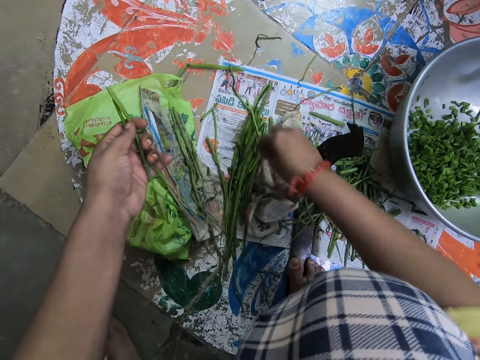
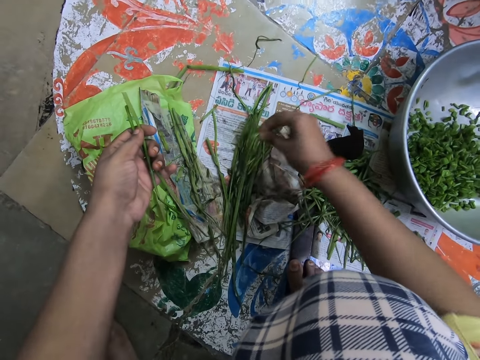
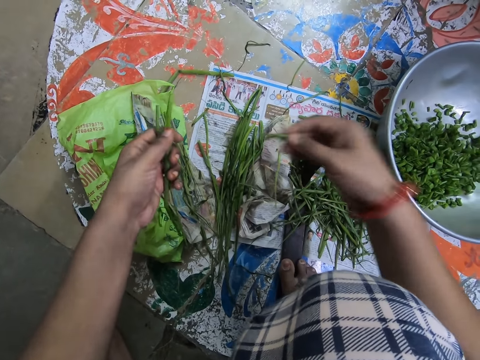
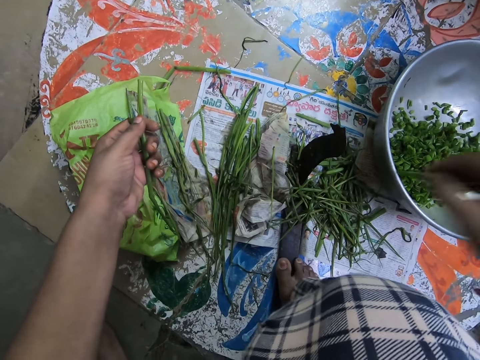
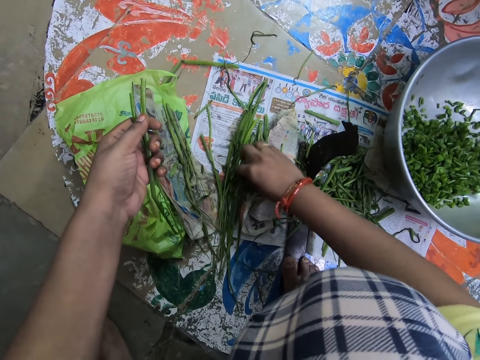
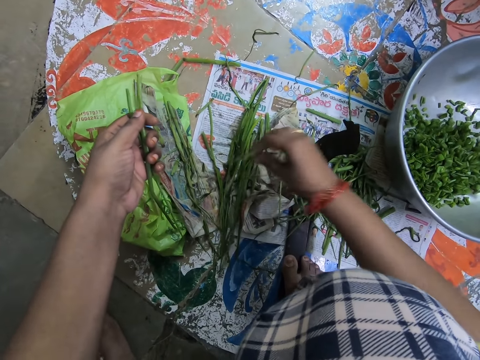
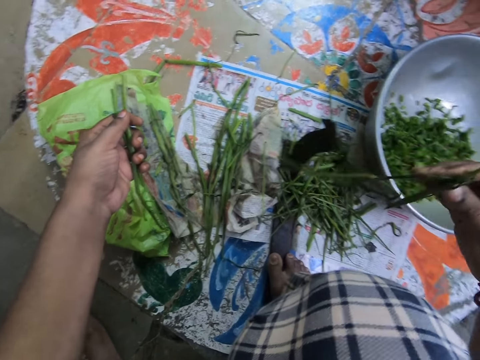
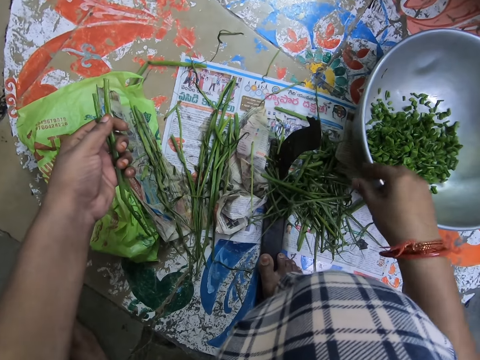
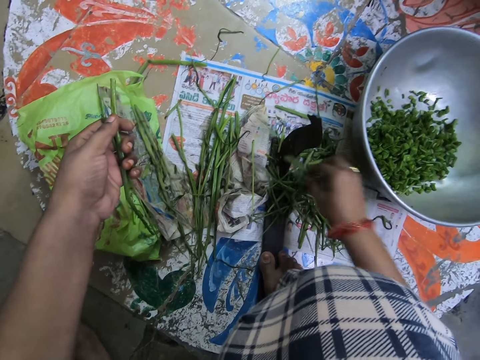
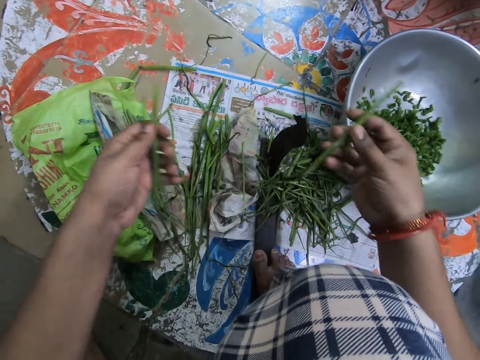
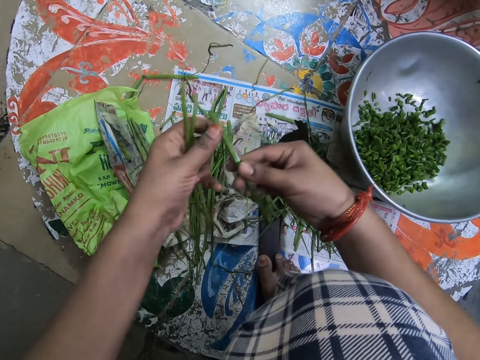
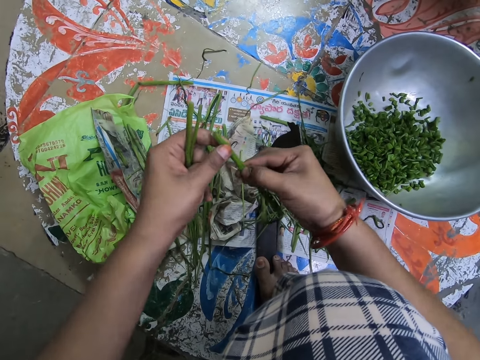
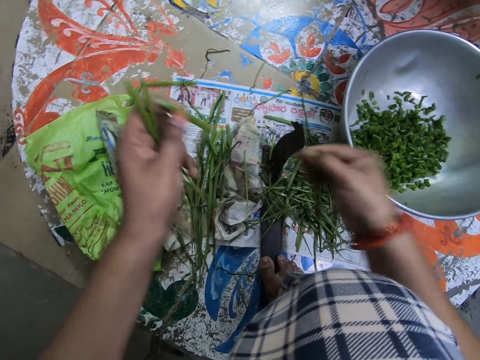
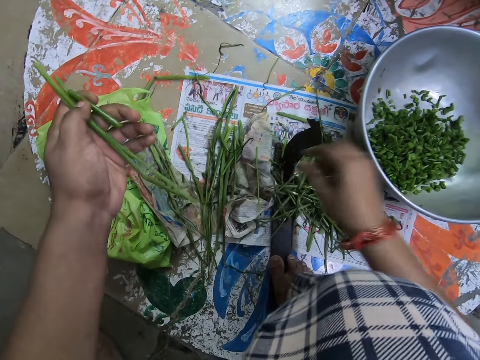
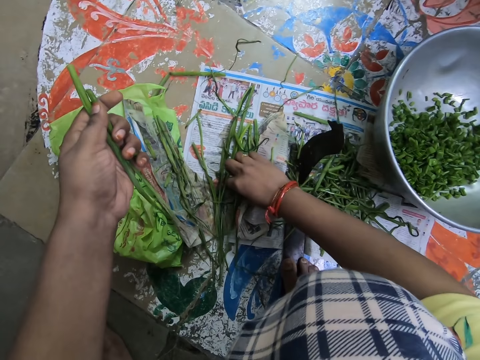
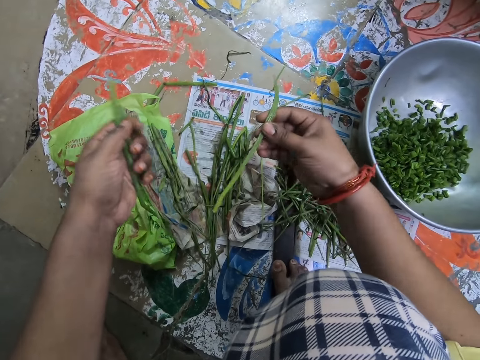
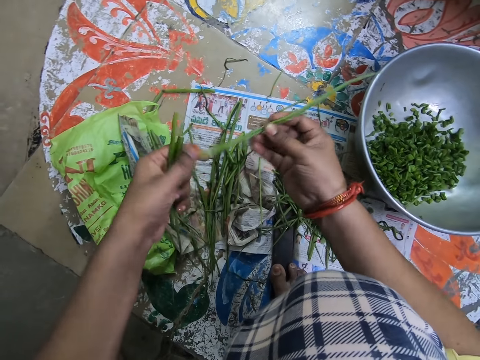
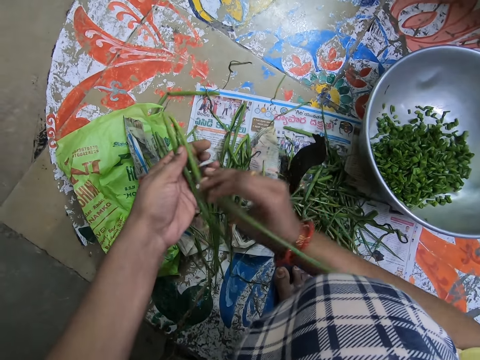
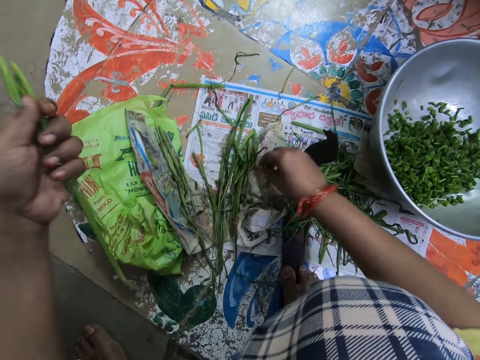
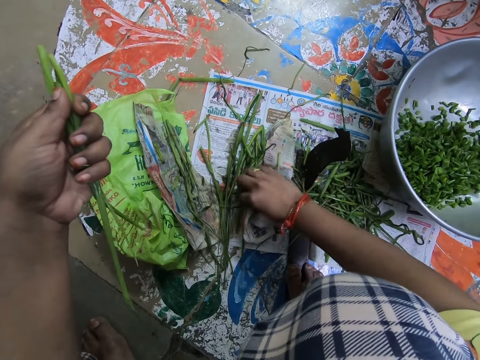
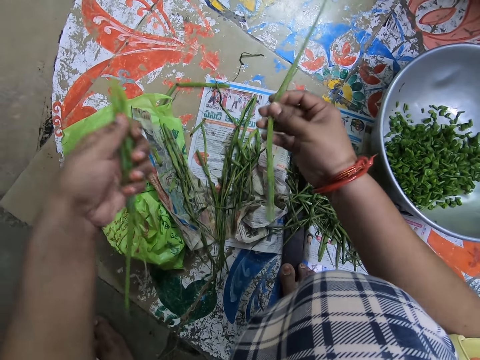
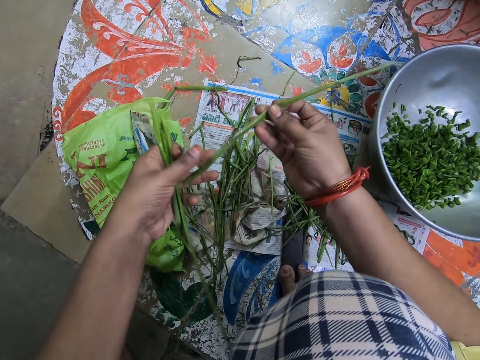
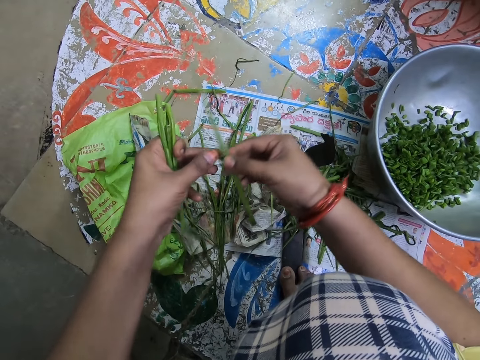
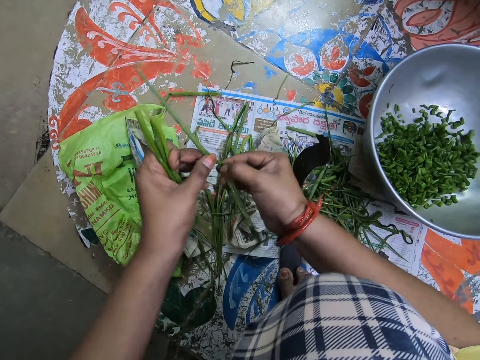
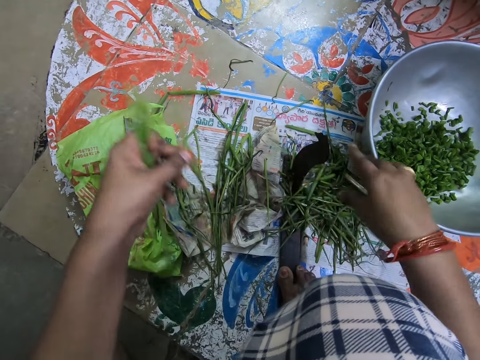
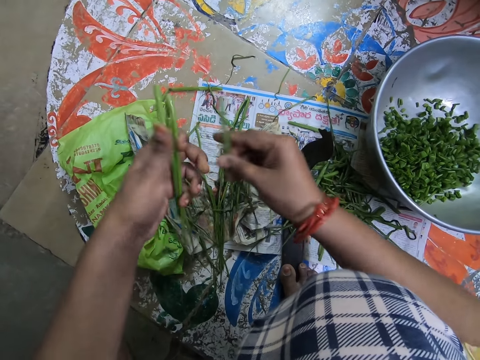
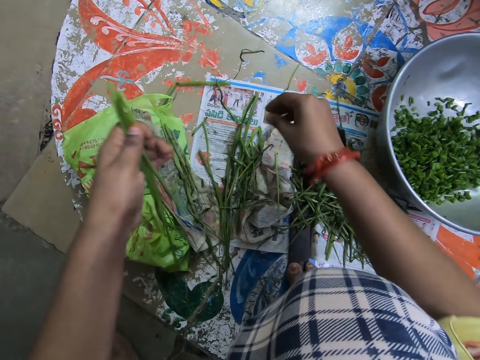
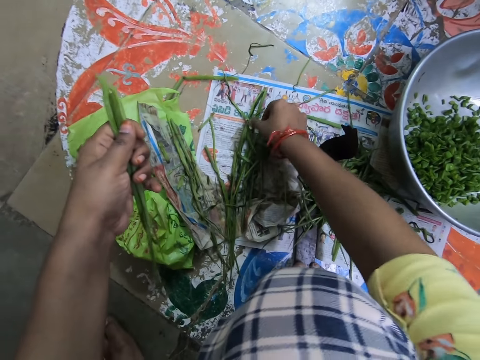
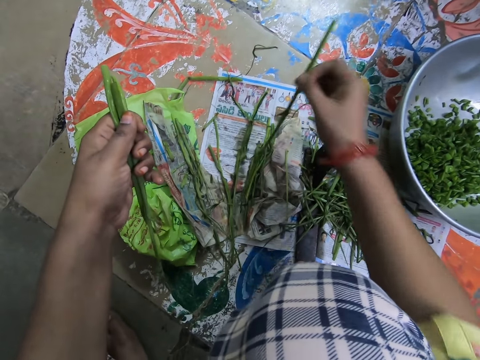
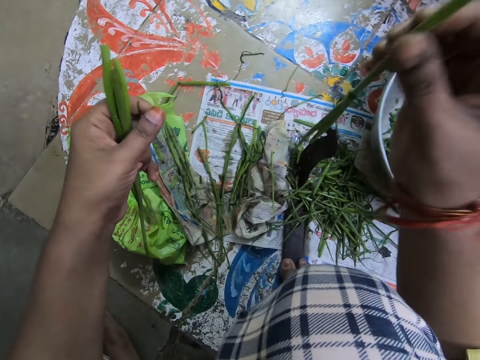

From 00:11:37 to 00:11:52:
The camera wearer picks up something. They drop something. They pick up something. They drop something. They pick up something. They cut something. They drop something. They pick up something. They put something together. They pick up something. They cut something. They drop something. They put something together. They pick up something.

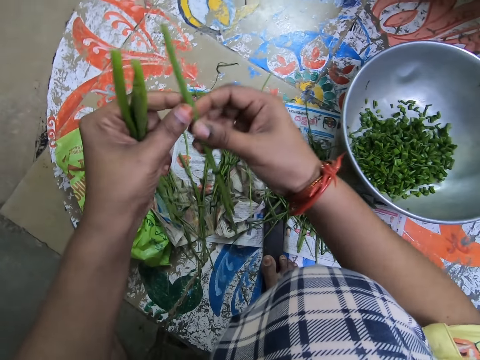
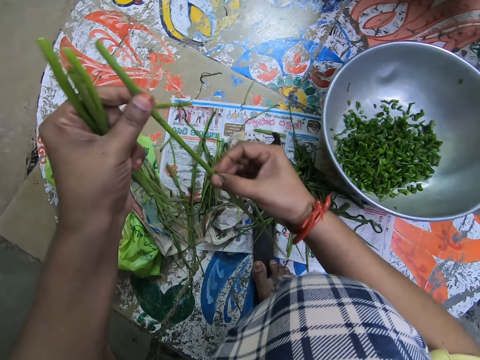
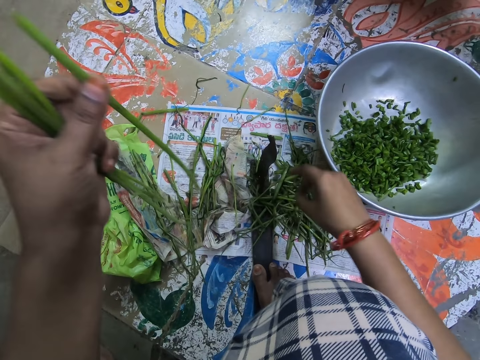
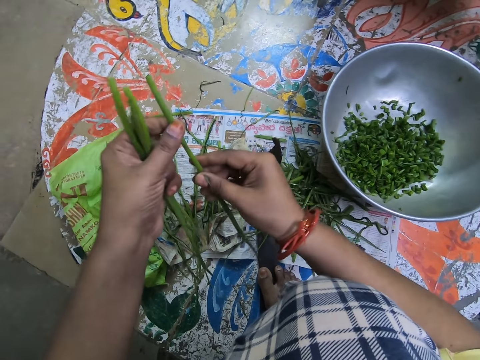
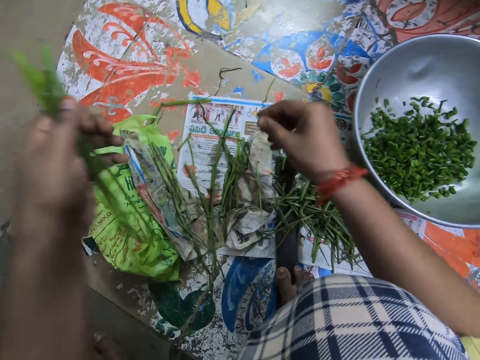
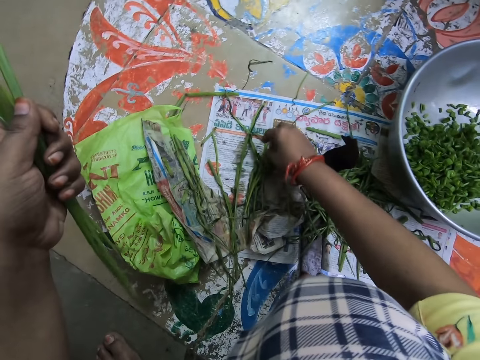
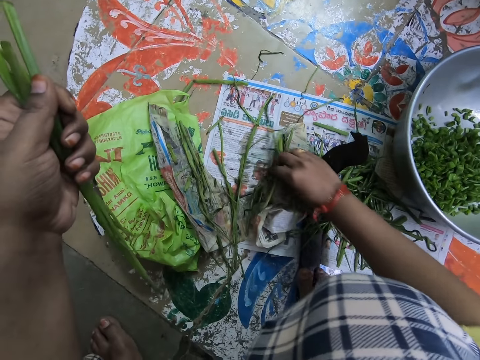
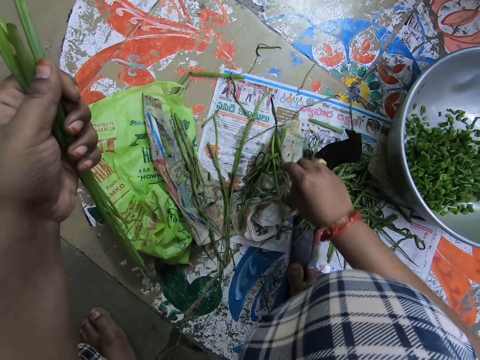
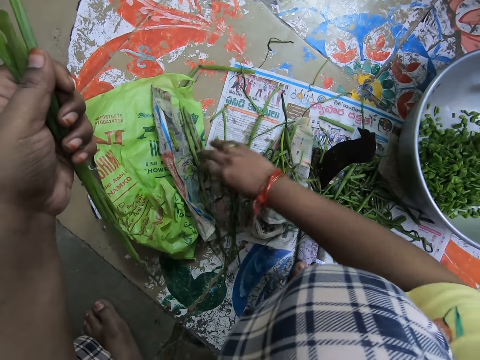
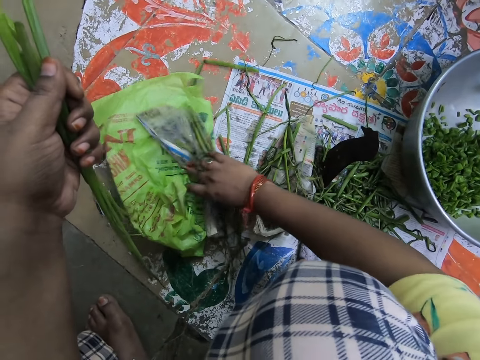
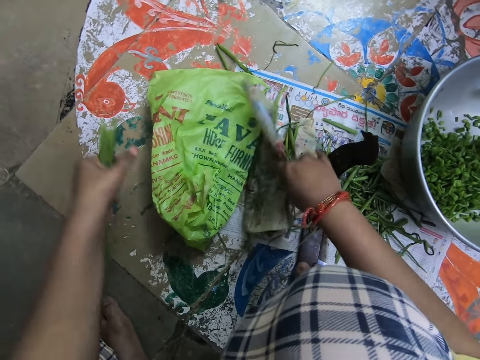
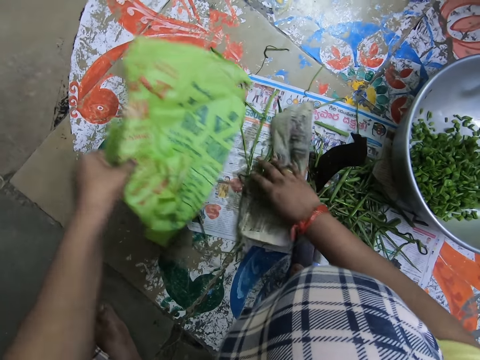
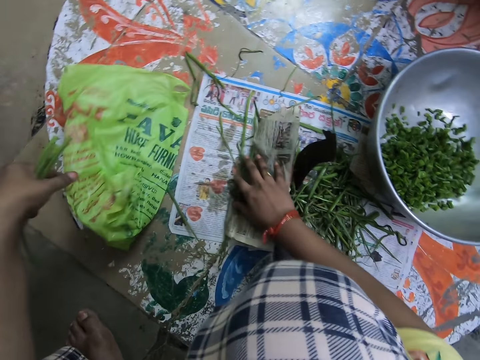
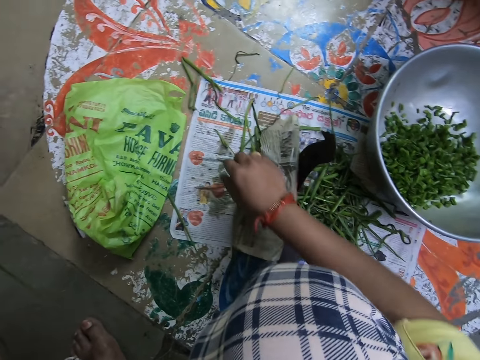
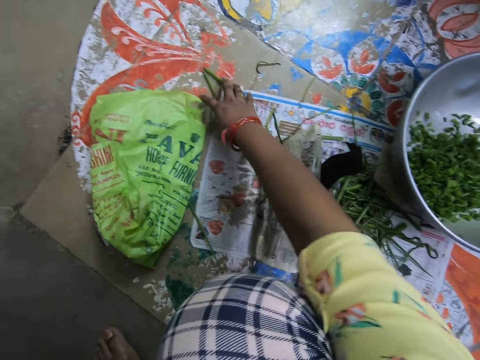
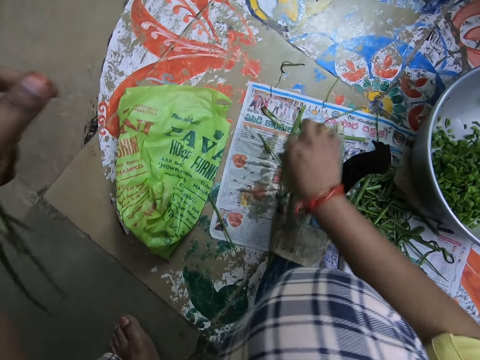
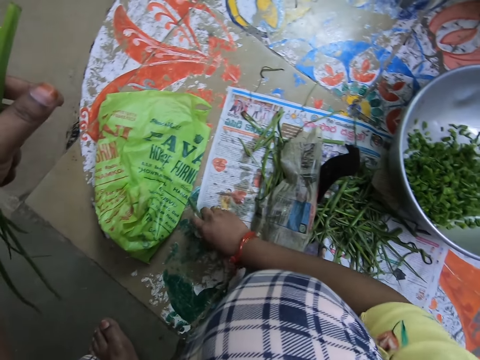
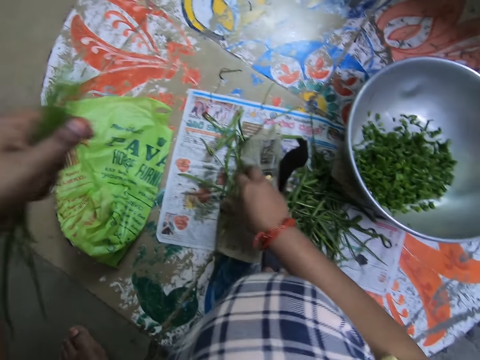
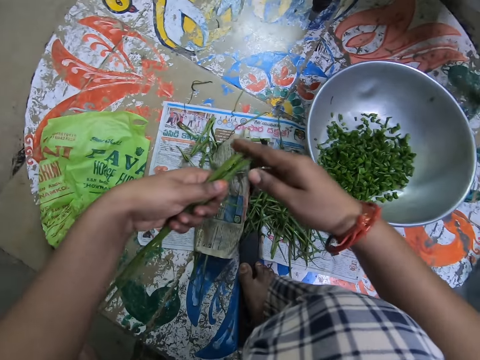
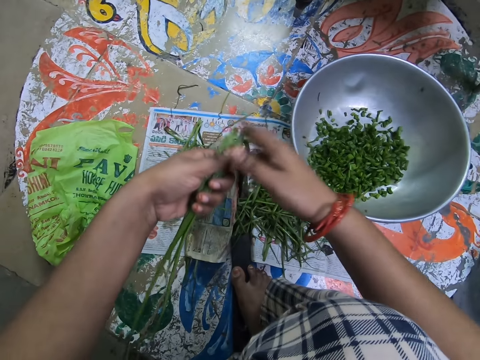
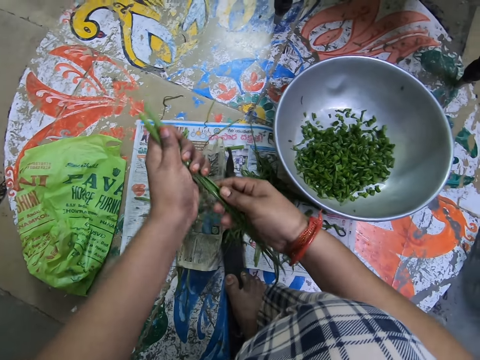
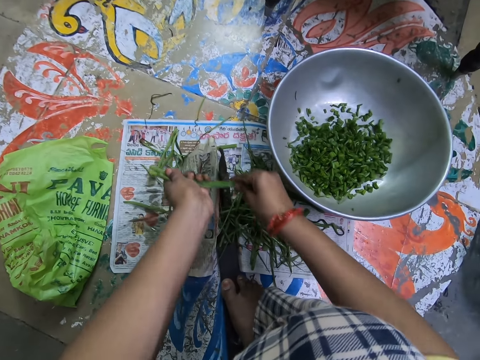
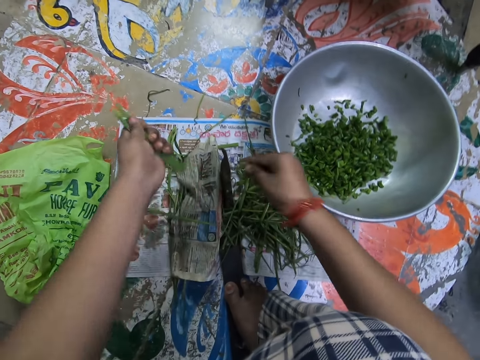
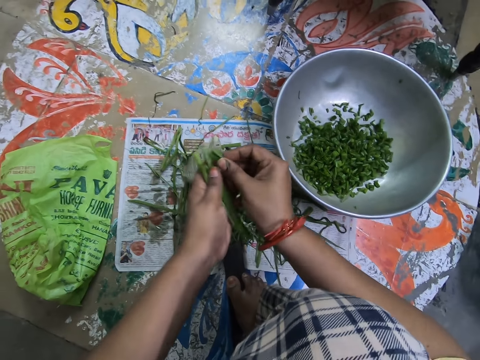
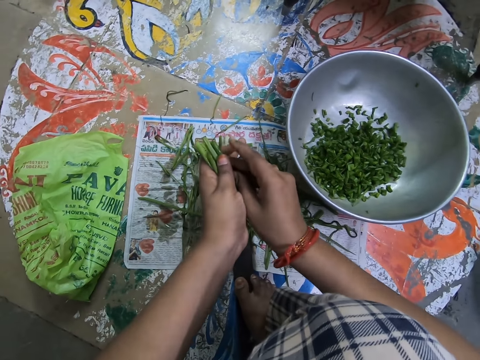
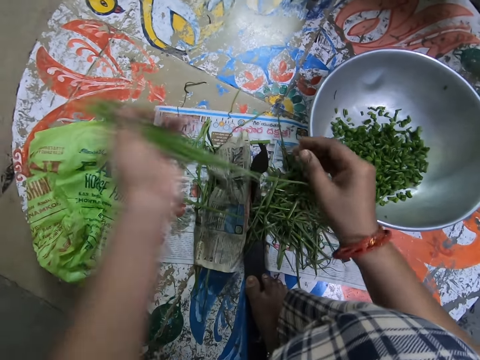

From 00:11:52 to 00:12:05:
The camera wearer wipes something. They put something together. They move something. They pick up polythene paper. They drop the polythene paper. They move something. They pick up something. They drop something. They hold something with both hands. They cut vegetables. They put something together.
